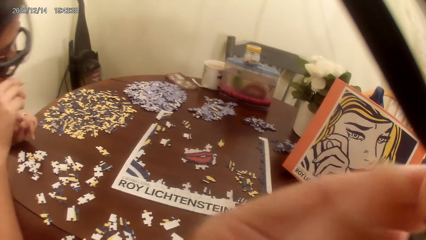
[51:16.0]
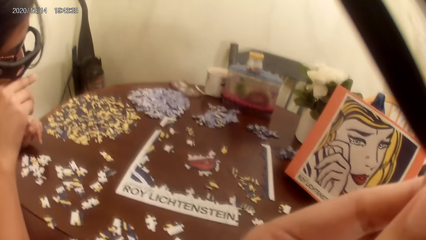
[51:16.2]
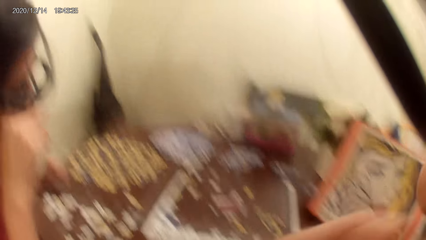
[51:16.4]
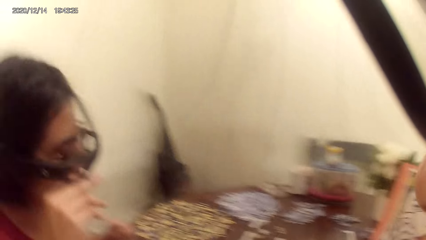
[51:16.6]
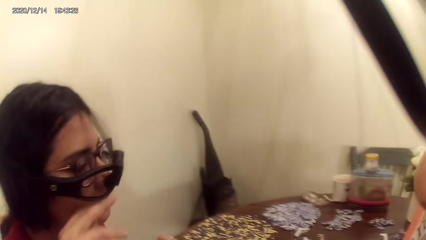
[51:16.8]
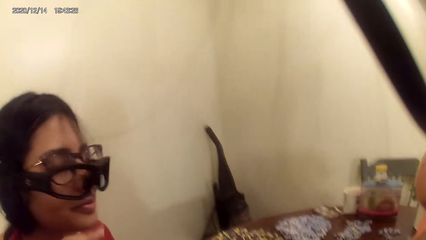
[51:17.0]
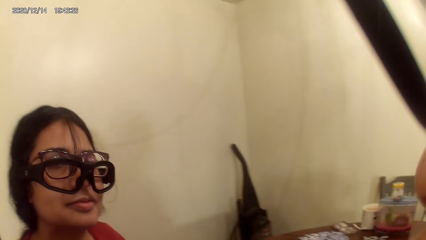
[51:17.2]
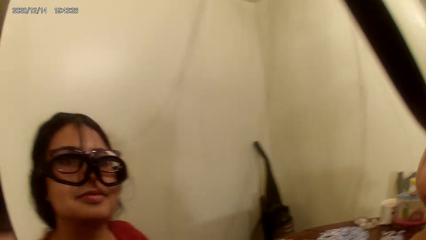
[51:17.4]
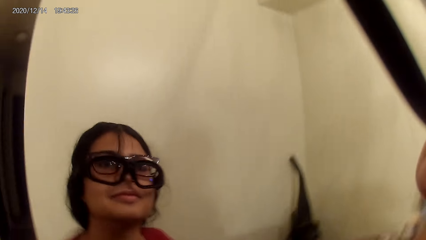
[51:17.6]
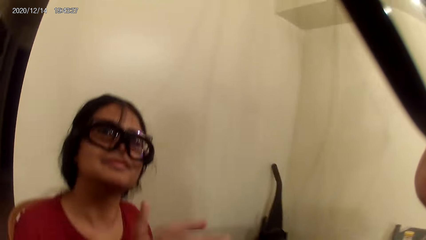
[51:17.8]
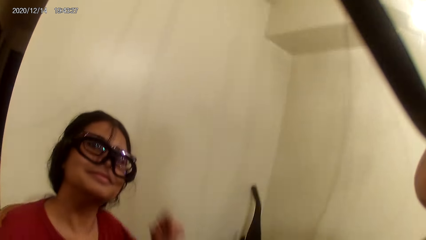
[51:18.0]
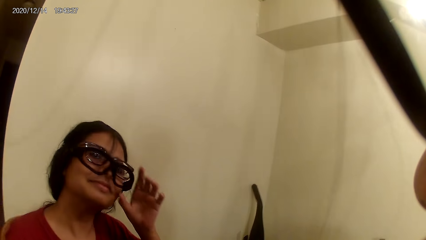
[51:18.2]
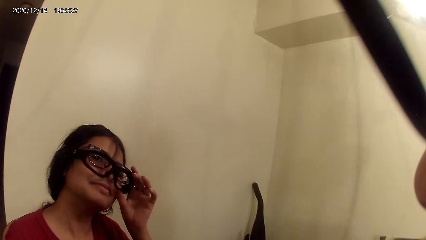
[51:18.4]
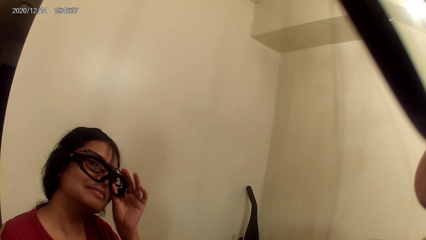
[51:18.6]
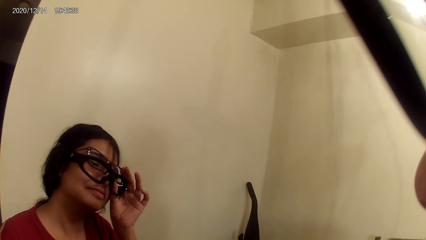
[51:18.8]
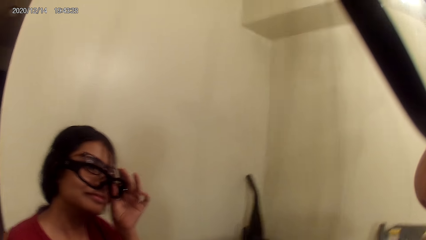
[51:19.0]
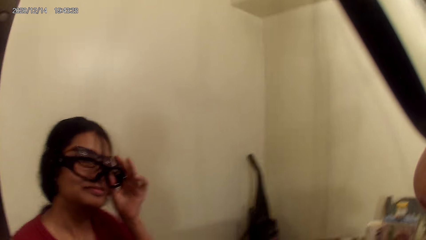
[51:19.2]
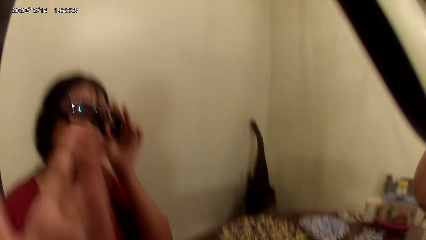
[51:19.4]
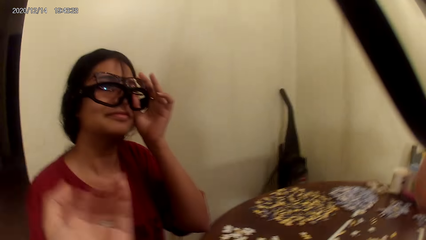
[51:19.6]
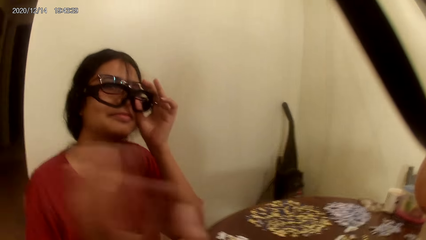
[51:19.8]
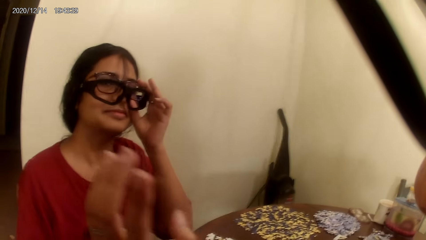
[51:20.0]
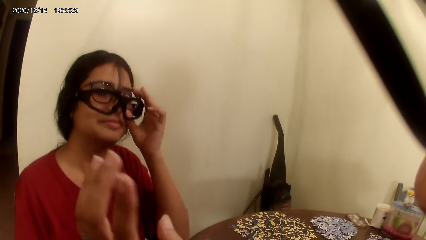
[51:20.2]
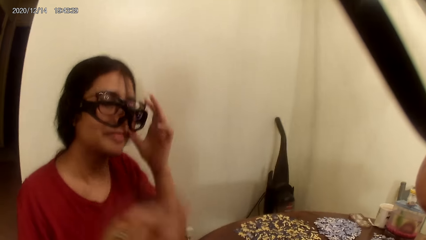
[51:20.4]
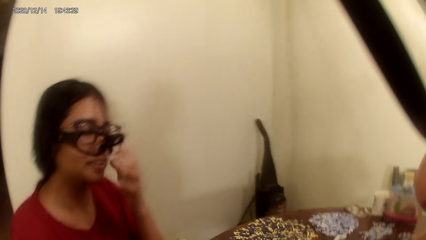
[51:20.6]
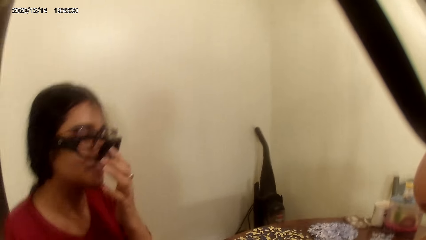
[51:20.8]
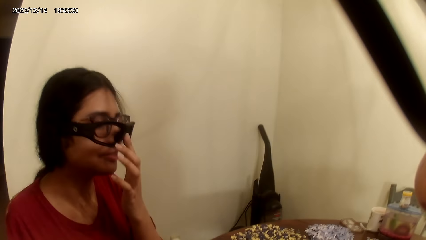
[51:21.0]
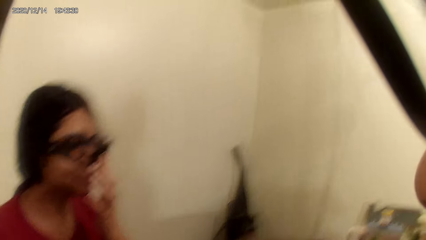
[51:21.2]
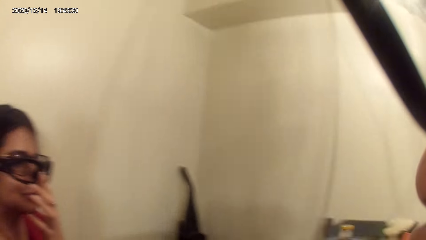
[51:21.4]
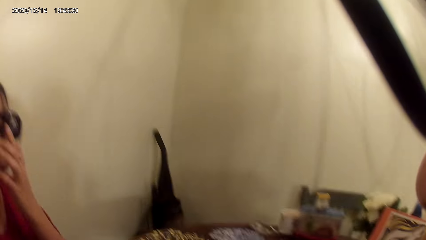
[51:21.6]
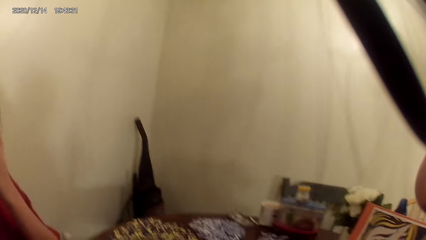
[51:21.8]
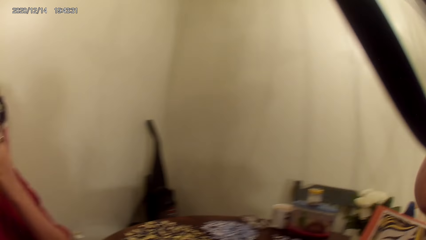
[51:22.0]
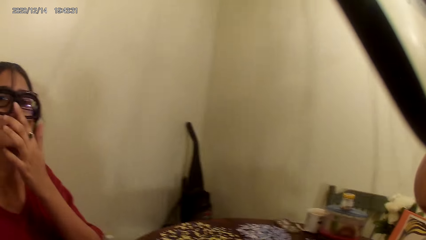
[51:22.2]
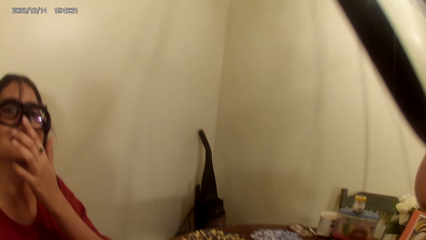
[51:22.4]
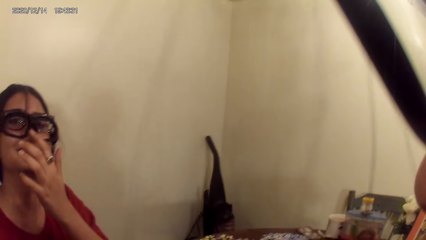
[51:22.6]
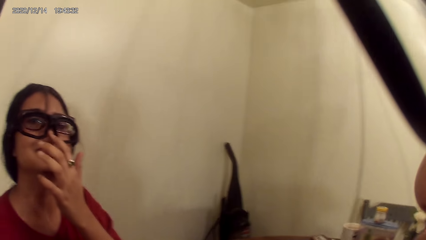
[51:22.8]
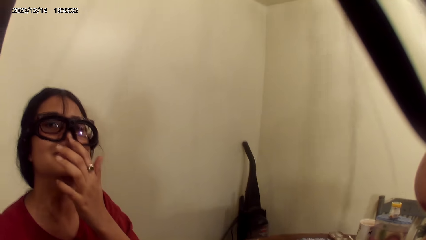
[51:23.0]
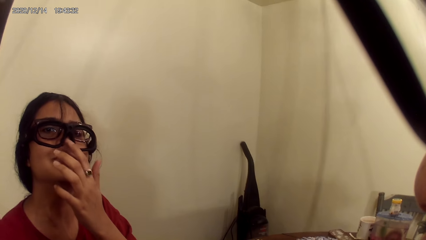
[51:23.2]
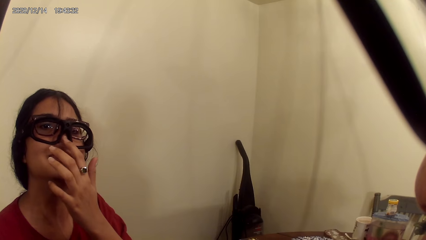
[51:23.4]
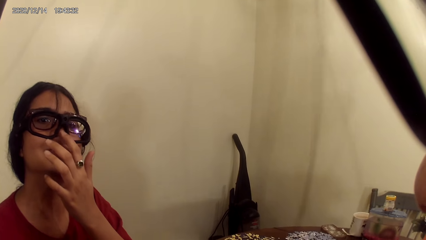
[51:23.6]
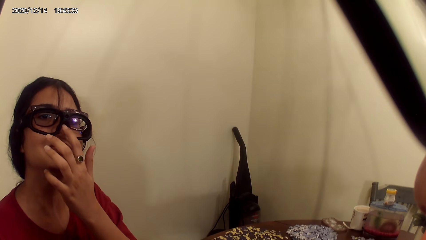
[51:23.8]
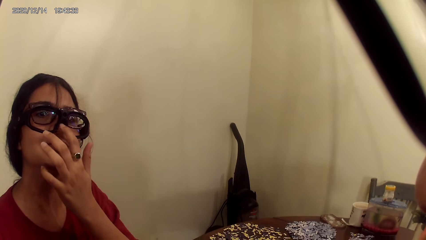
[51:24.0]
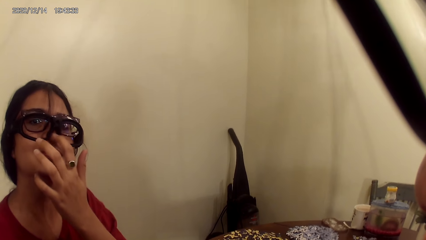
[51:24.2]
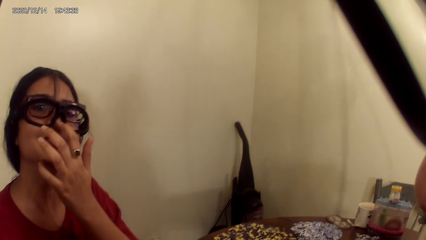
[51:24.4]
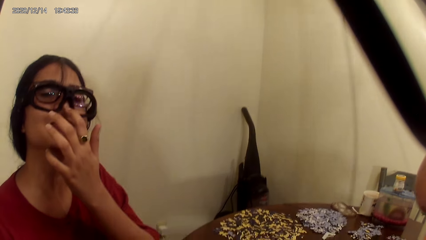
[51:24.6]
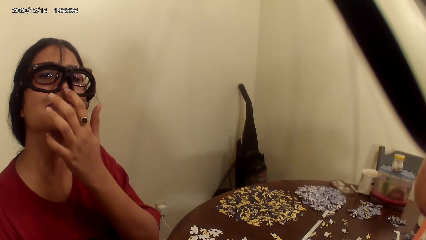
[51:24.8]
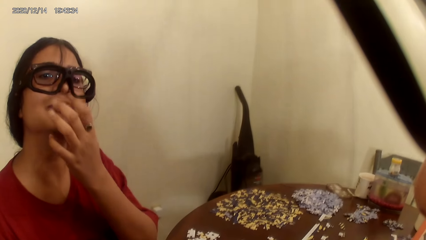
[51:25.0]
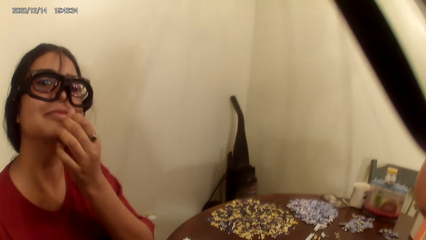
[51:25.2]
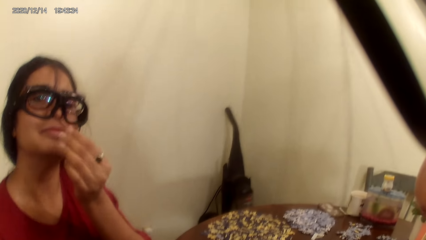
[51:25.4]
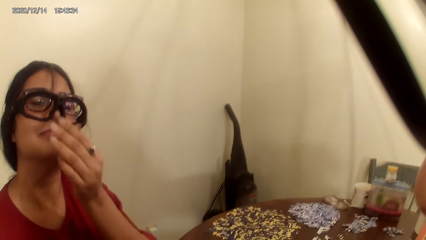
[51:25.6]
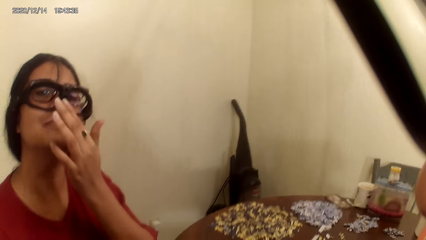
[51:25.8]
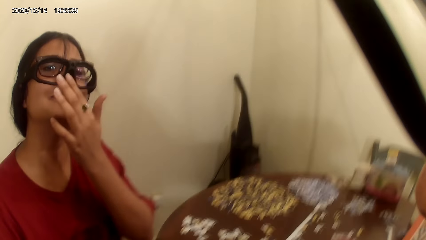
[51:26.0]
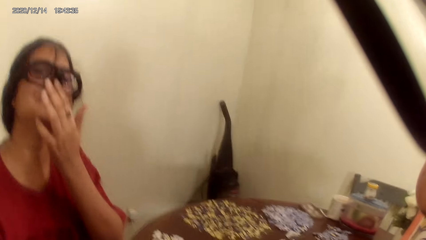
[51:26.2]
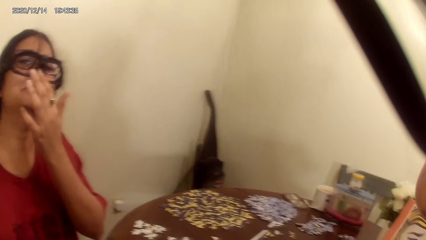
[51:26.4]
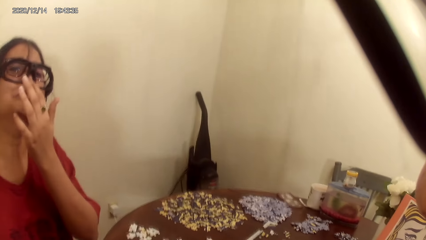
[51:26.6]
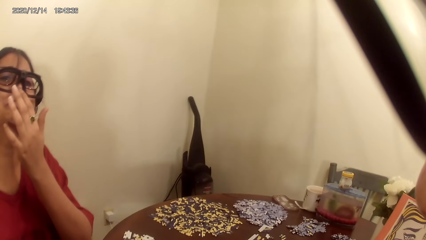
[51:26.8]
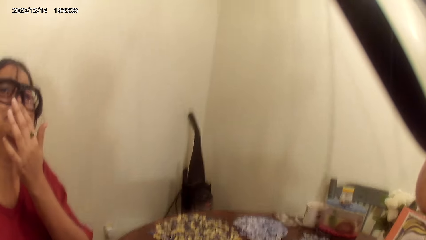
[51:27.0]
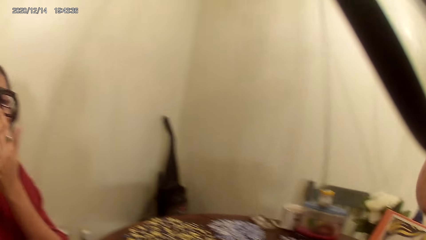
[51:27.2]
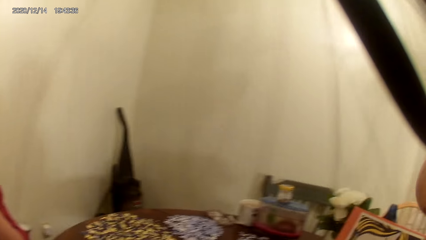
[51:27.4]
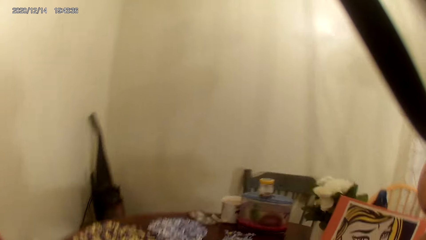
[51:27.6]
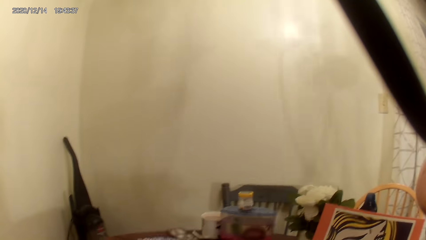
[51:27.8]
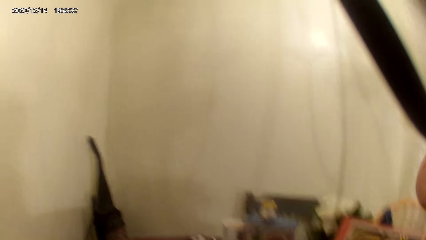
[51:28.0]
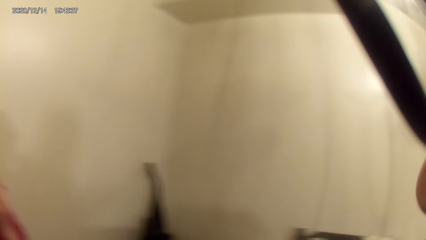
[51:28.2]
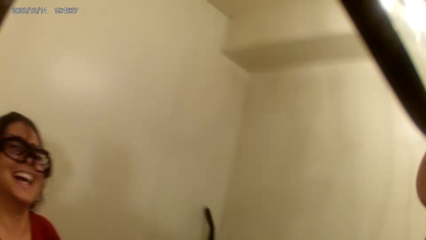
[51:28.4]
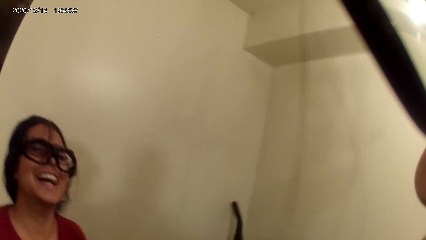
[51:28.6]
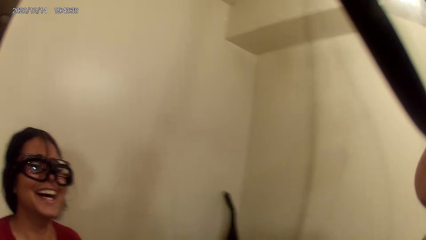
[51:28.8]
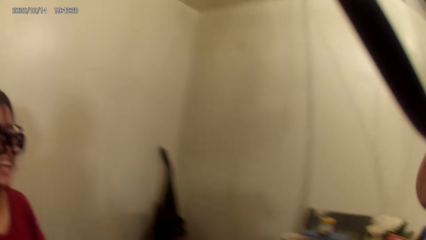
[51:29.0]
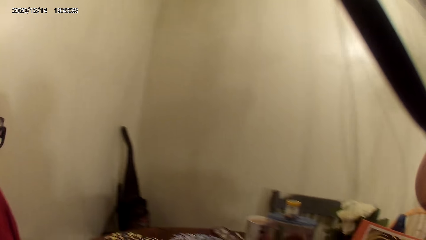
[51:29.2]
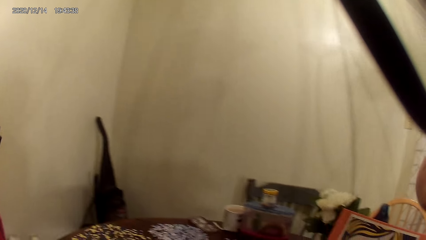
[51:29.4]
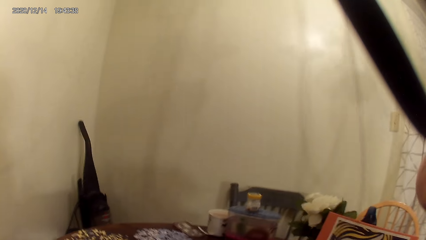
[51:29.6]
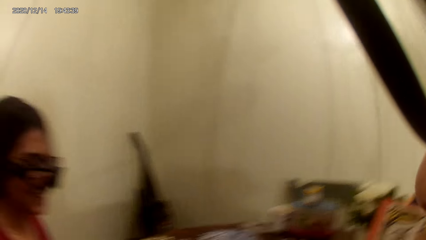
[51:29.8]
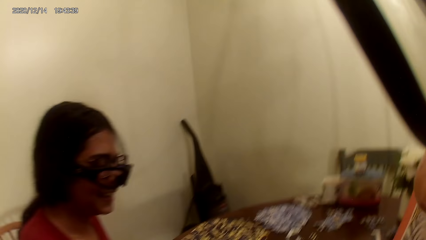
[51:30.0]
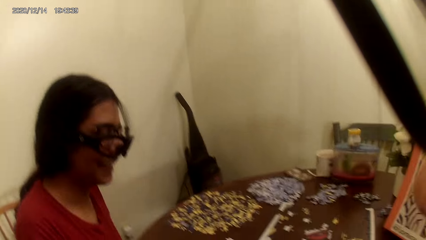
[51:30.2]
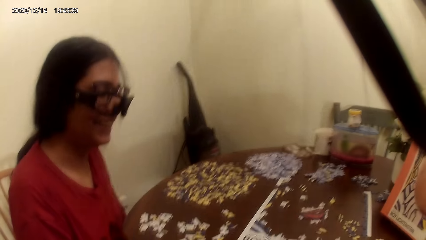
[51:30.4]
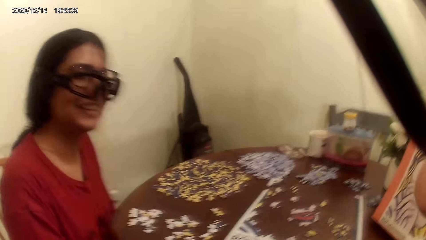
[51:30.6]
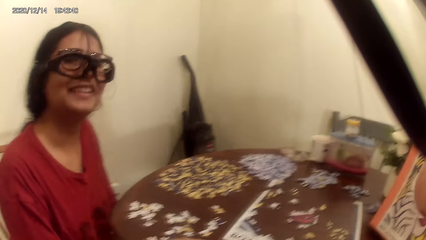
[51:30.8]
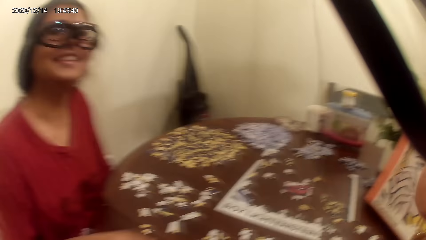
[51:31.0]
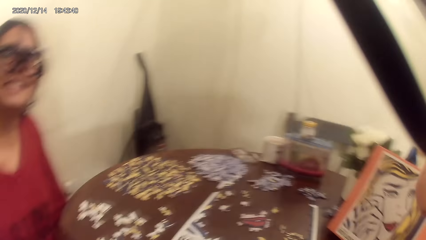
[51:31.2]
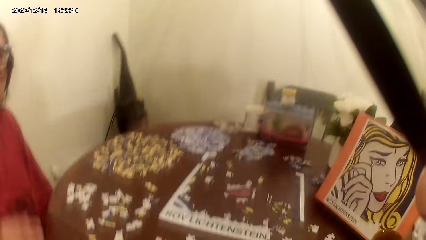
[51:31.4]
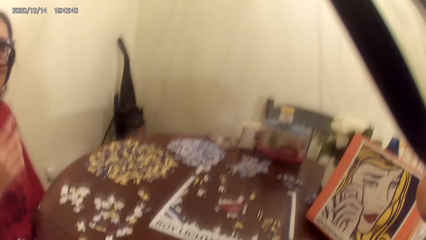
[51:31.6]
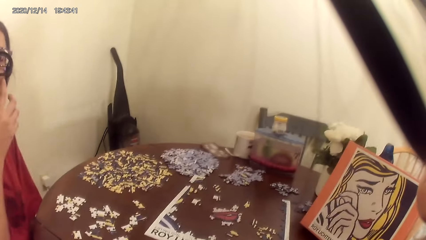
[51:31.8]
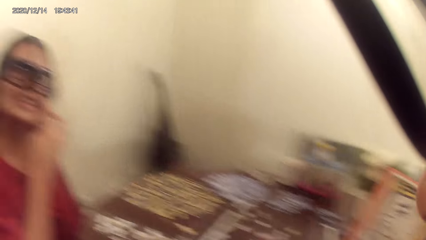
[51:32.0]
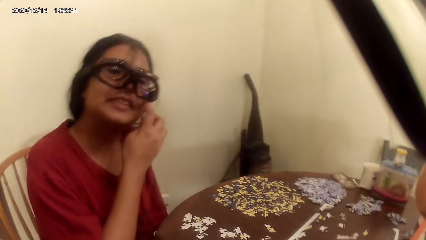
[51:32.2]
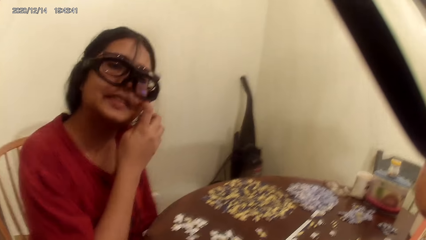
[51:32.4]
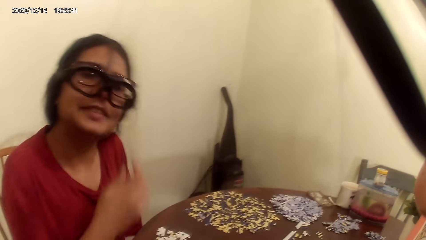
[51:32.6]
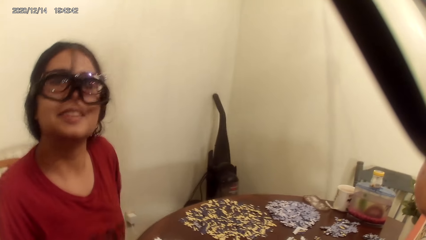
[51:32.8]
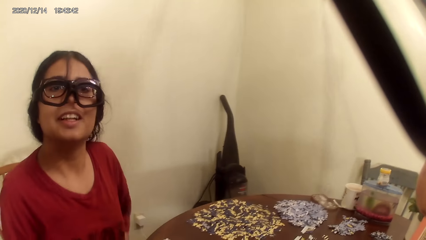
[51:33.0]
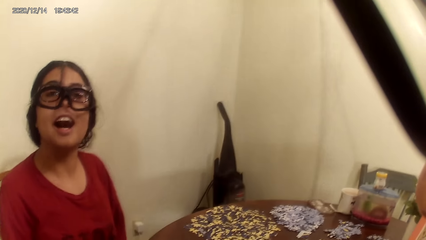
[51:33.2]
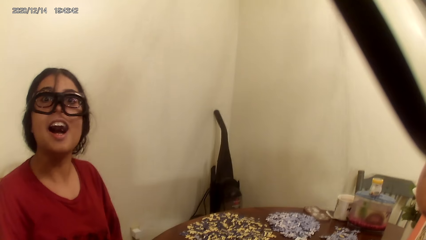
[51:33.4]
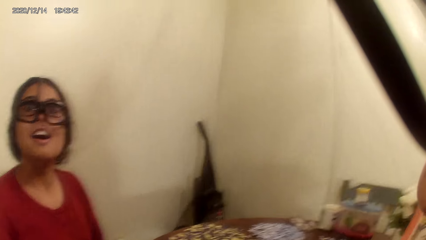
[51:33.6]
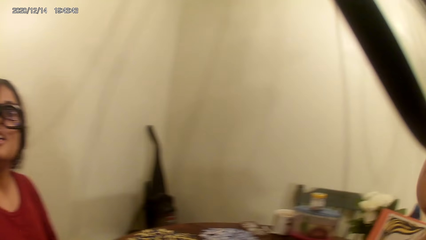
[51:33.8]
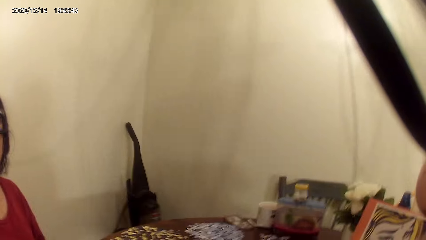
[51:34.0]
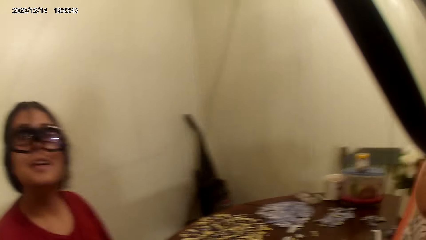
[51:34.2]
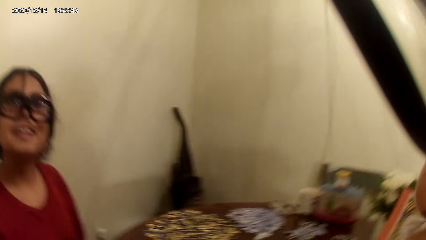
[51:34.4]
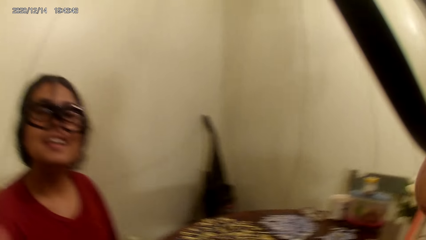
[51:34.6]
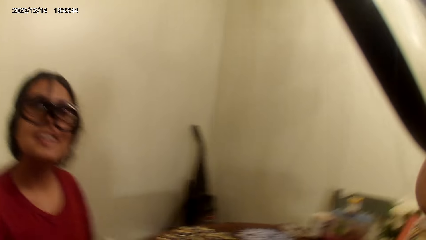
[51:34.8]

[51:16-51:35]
A lady touches the glasses. The camera wearer talks with the lady and looks around. They talk with the lady and move hands. They talk with the lady. The lady touches herself. The camera wearer looks around. The lady talks and laughs. The camera wearer talks. The lady touches herself. The camera wearer talks with the lady and looks around. They look around again and talk with the lady. The lady lowers the hand down. The lady talks.
